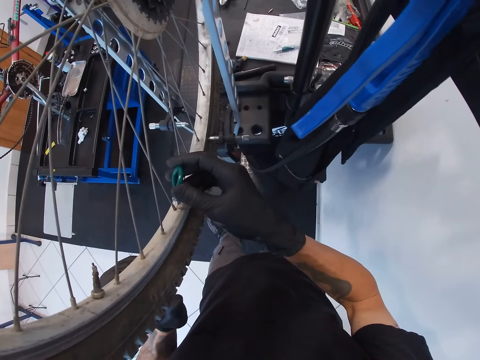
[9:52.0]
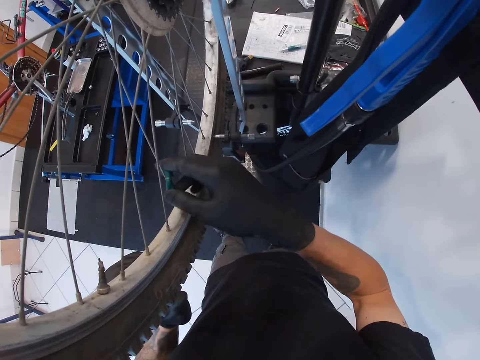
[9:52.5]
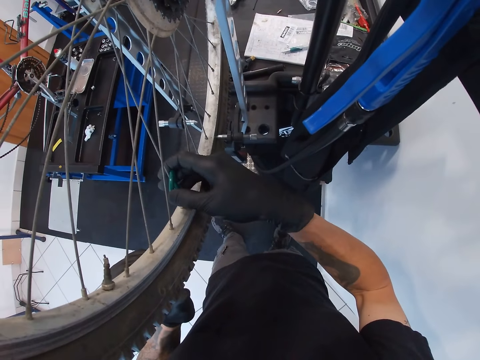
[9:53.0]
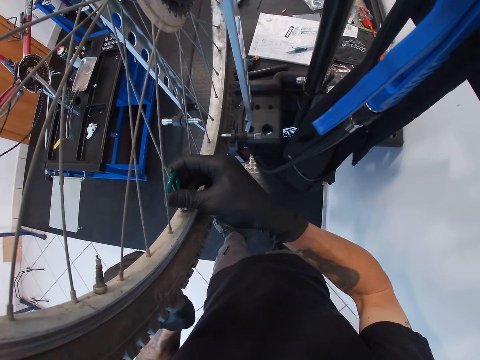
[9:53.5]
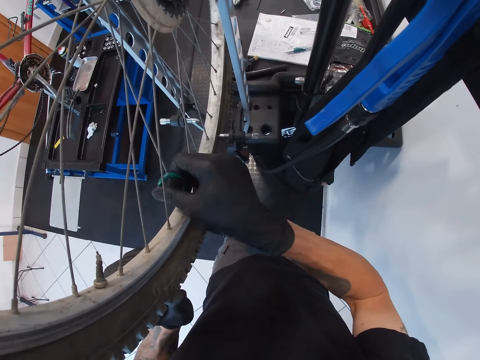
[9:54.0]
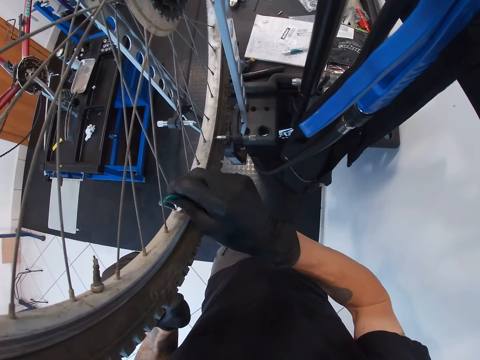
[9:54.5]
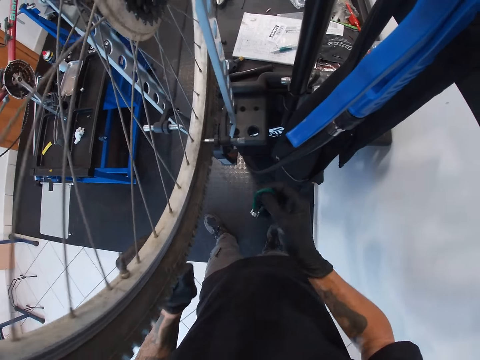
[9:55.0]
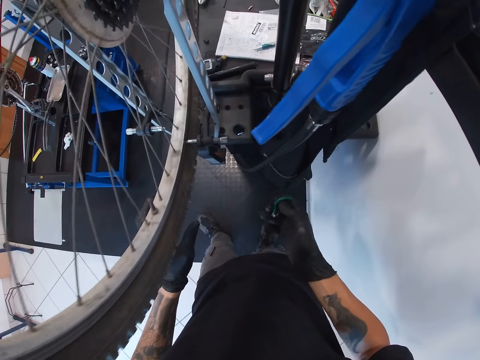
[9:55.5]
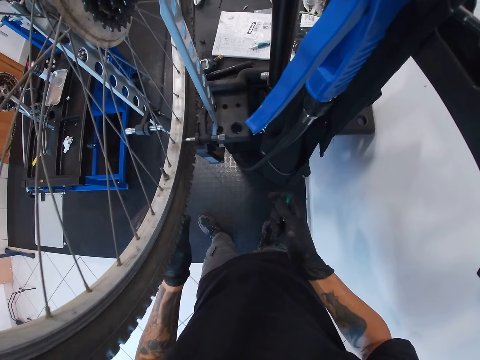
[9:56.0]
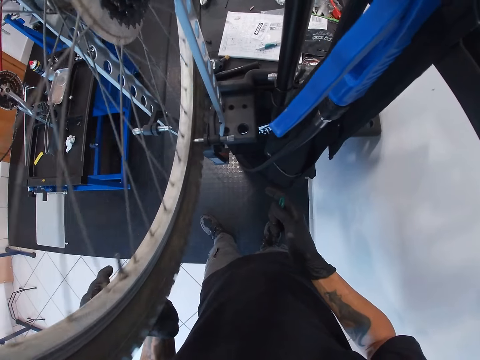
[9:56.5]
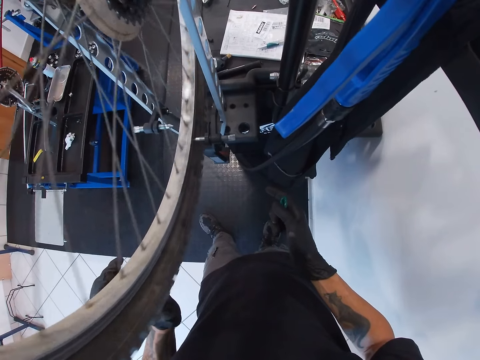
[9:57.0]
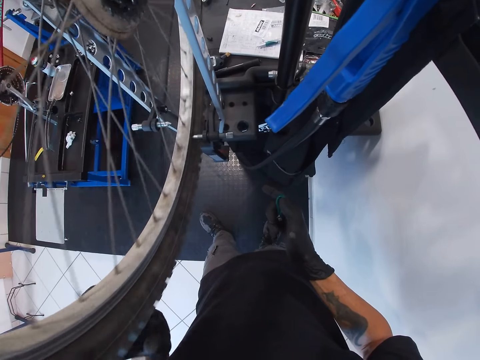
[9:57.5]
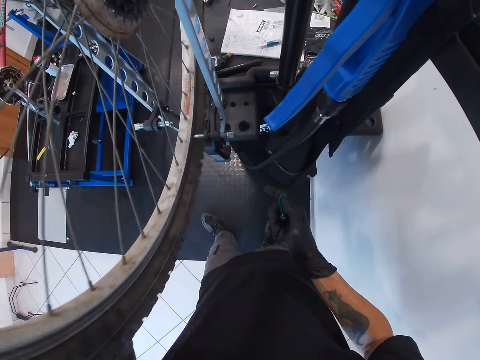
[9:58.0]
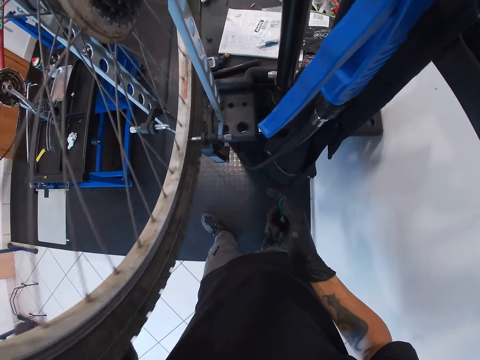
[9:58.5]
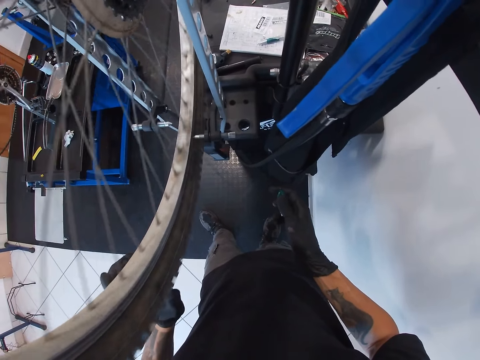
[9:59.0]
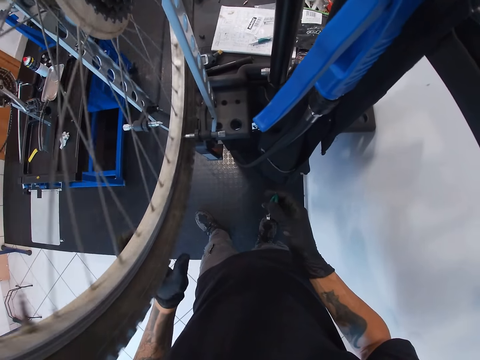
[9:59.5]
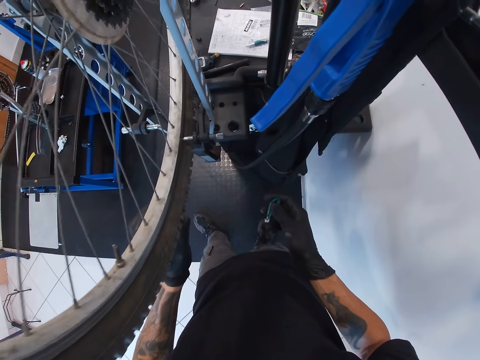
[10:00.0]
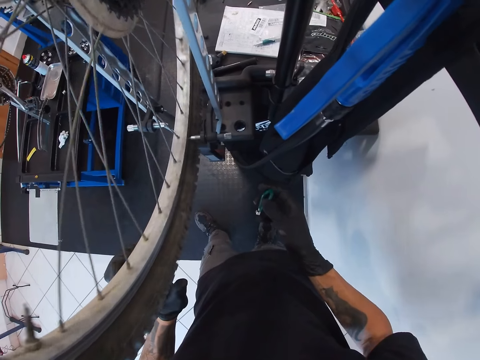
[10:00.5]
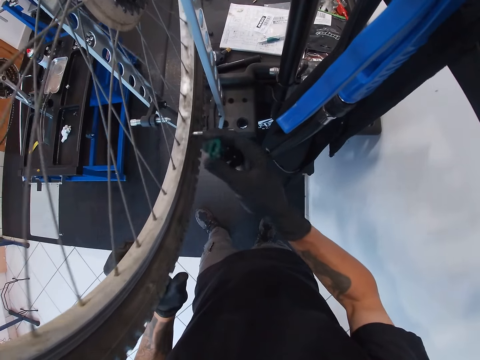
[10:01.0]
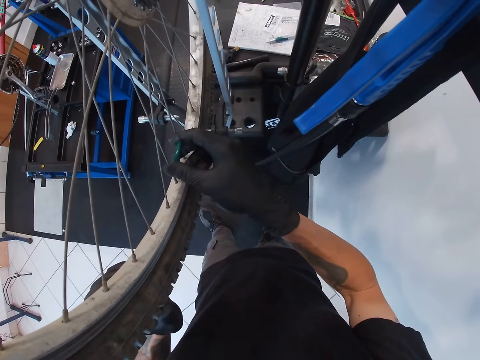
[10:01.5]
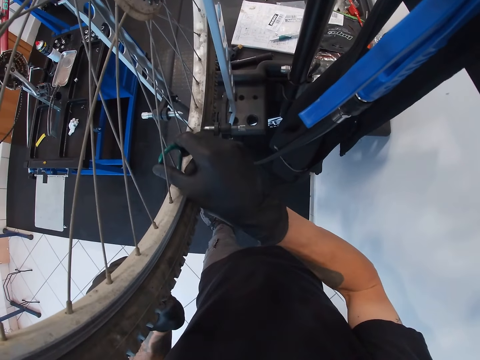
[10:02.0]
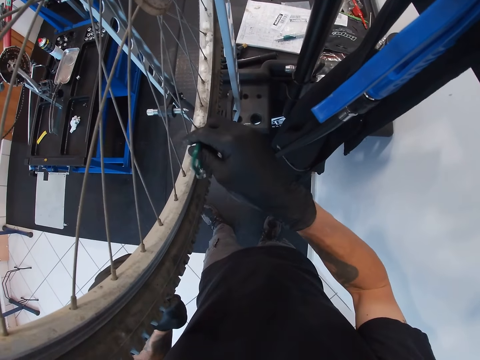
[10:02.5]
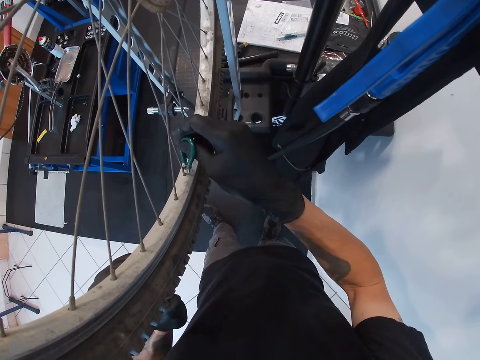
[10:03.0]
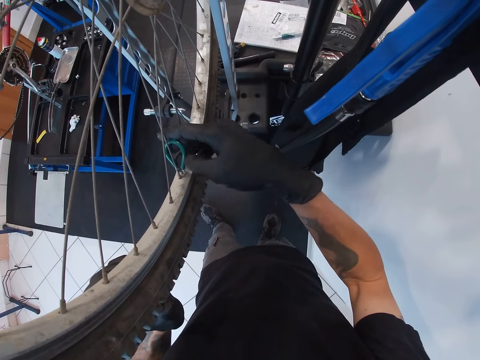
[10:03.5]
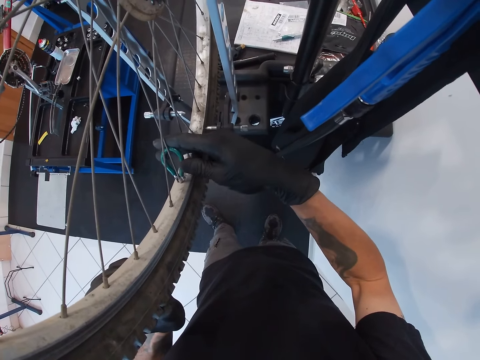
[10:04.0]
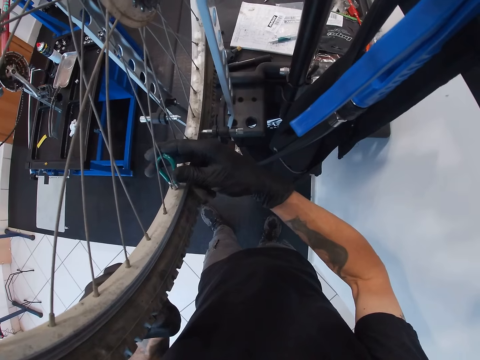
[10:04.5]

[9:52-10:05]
The camera wearer adjusts the spoke nipples with the spoke wrench with his right hand. He fixes the wheel wires. He lifts the spoke wrench from the bicycle wheel with his right hand and rotates the bicycle wheel with his left hand. He holds the bicycle wheel with his left hand. He adjusts the spoke nipples with the spoke wrench with his right hand. He fixes the wheel wires.

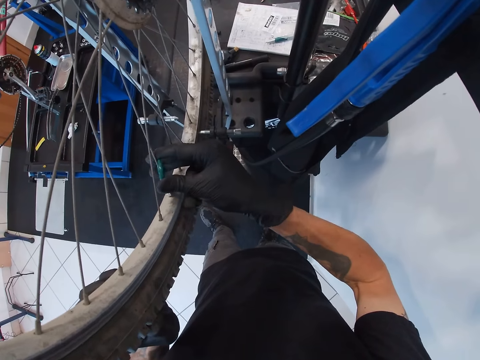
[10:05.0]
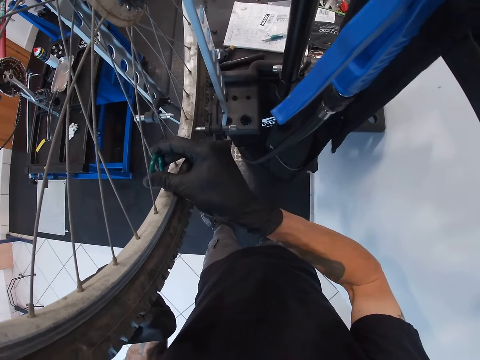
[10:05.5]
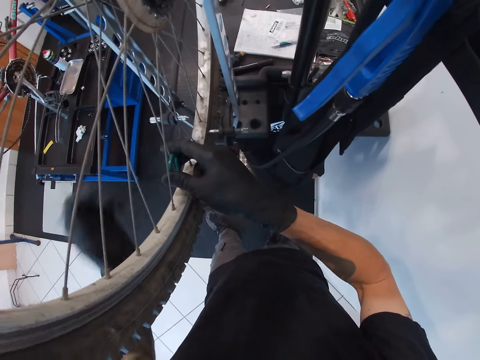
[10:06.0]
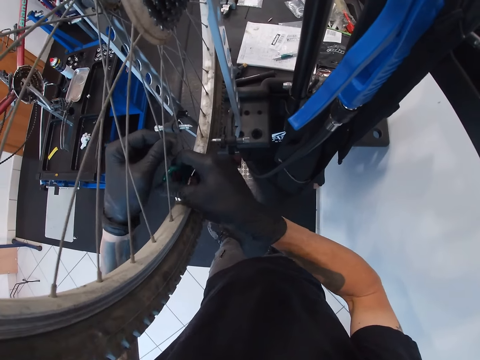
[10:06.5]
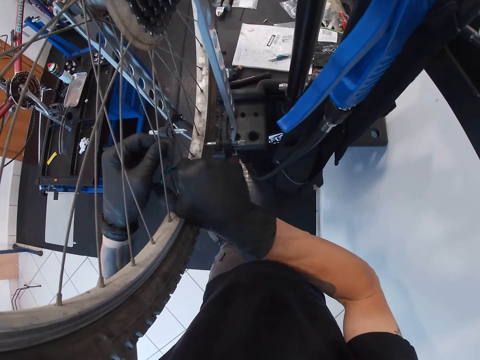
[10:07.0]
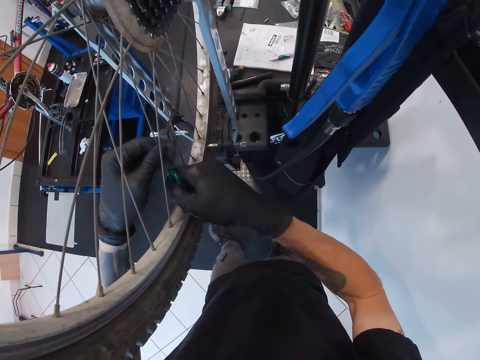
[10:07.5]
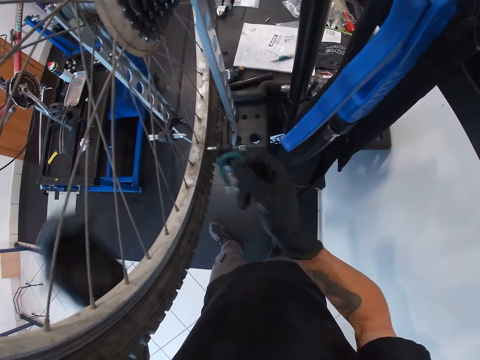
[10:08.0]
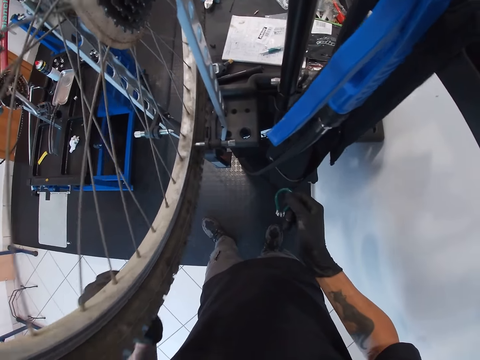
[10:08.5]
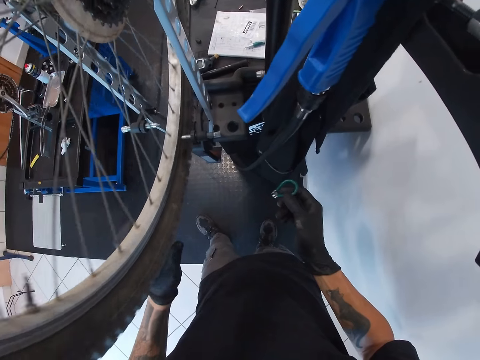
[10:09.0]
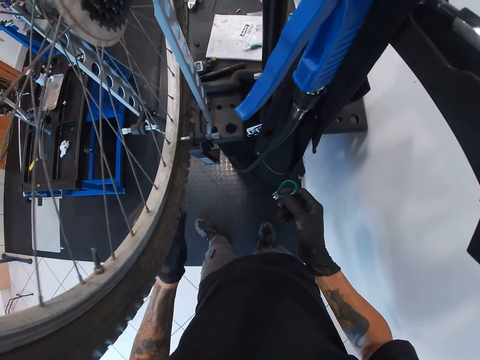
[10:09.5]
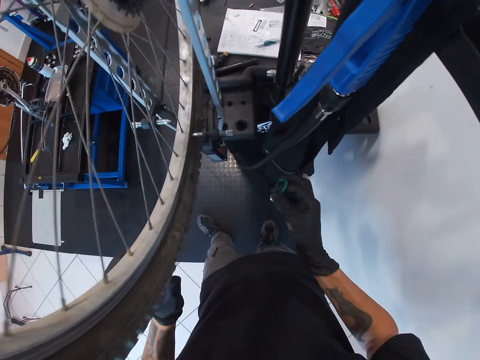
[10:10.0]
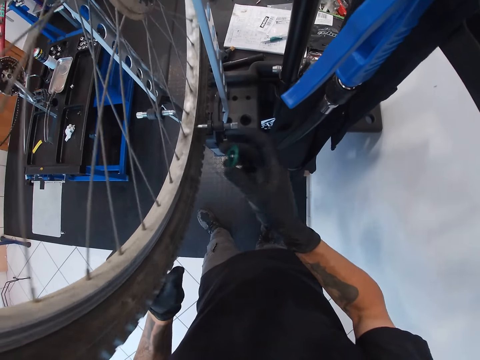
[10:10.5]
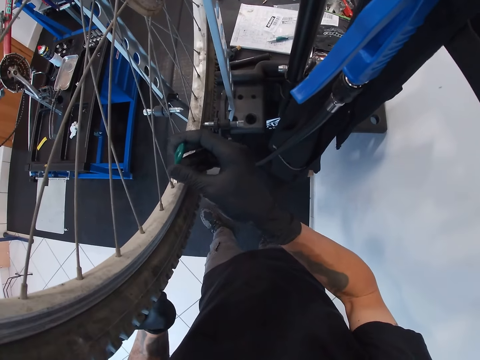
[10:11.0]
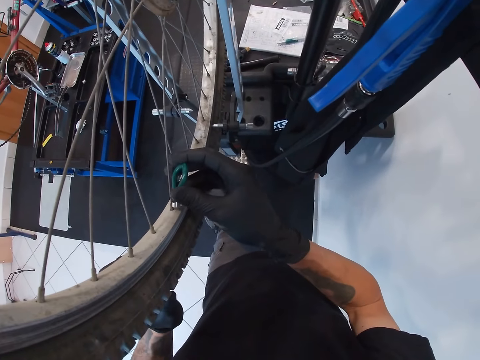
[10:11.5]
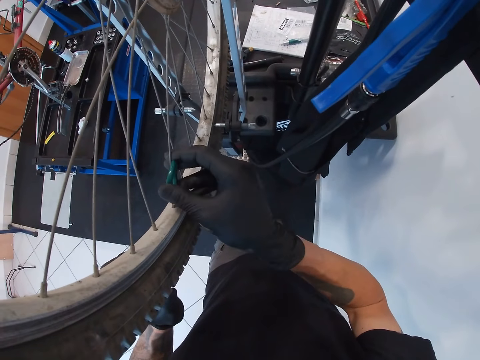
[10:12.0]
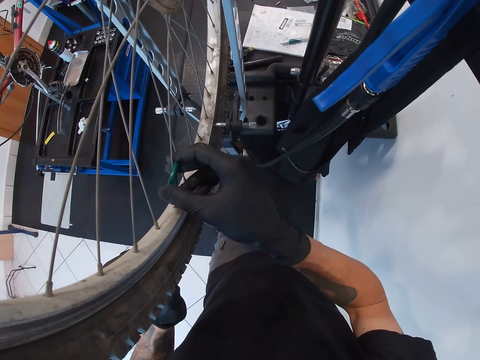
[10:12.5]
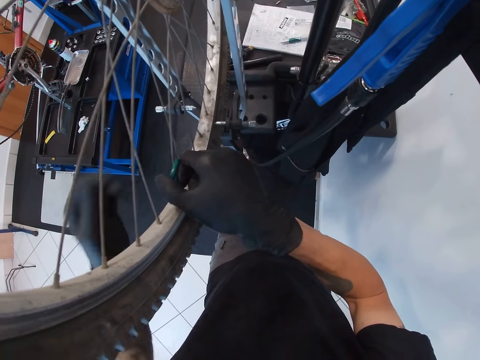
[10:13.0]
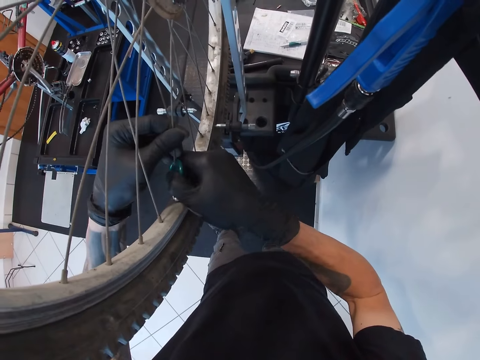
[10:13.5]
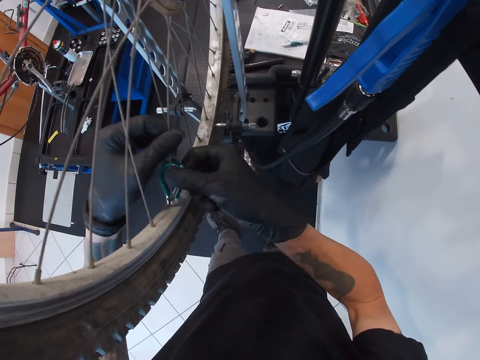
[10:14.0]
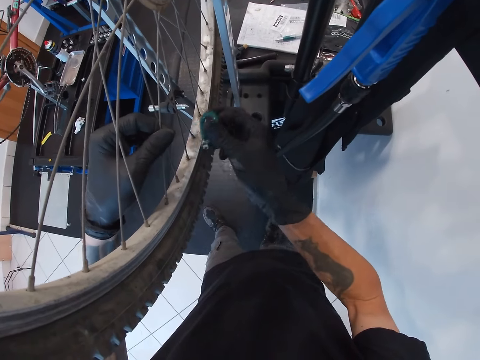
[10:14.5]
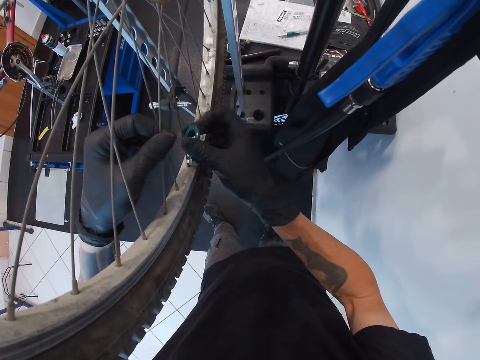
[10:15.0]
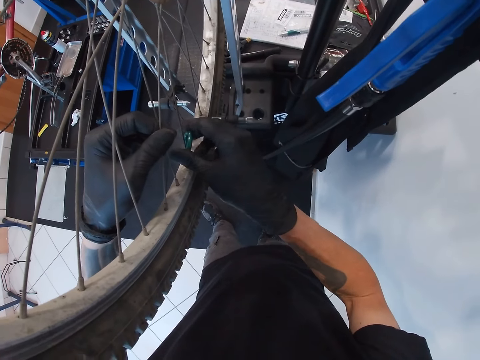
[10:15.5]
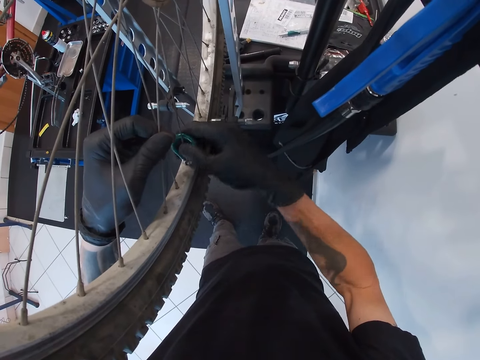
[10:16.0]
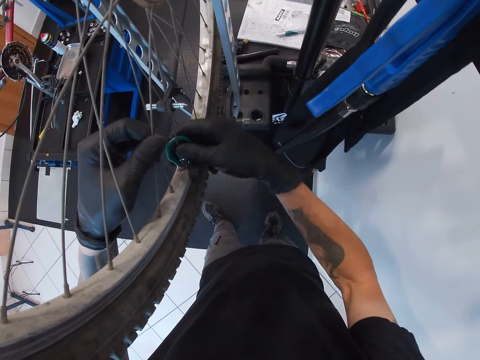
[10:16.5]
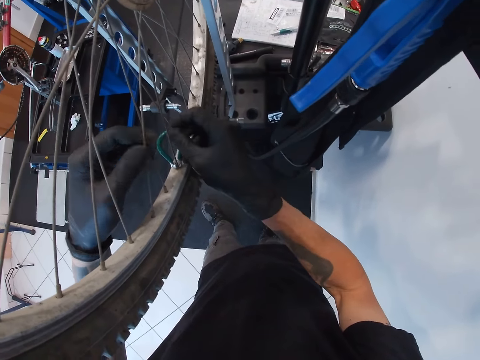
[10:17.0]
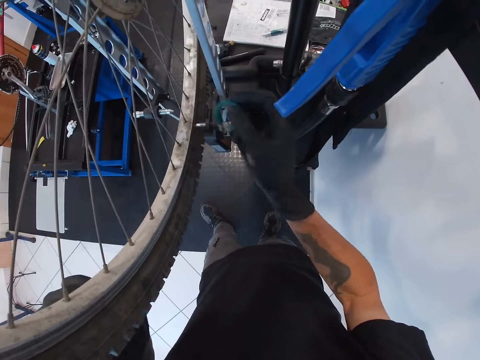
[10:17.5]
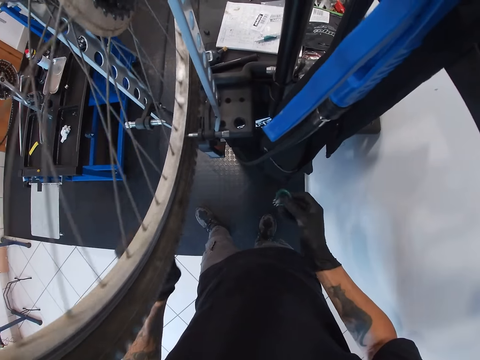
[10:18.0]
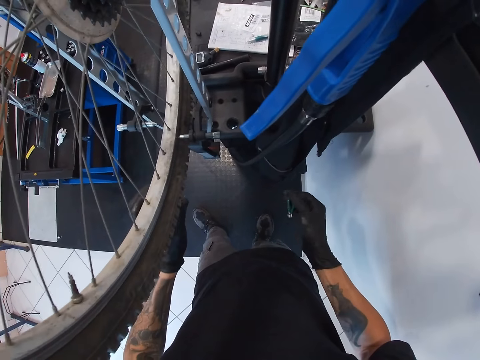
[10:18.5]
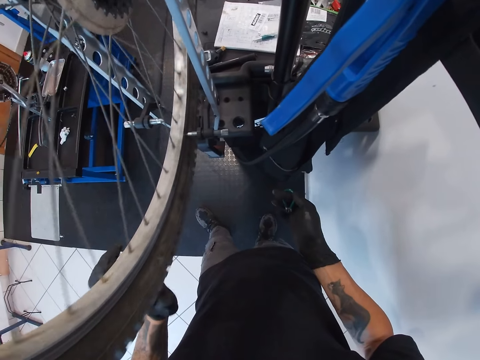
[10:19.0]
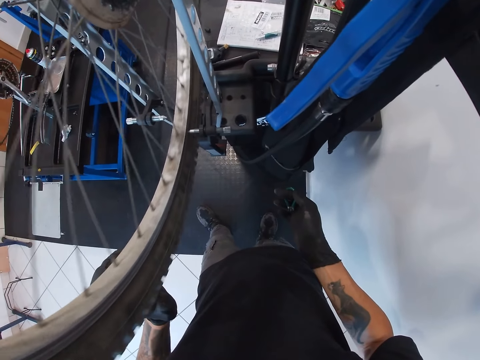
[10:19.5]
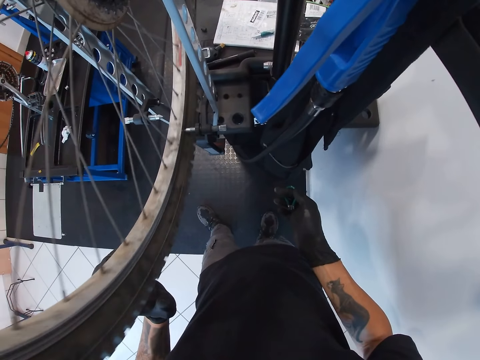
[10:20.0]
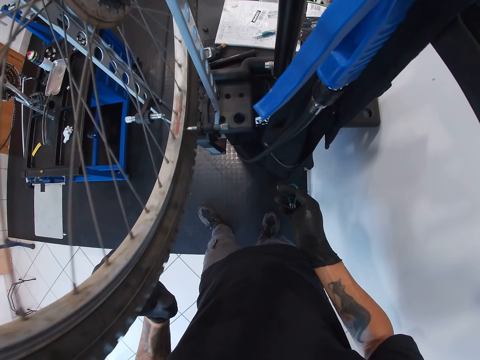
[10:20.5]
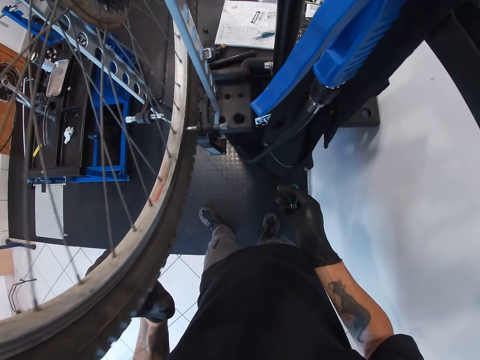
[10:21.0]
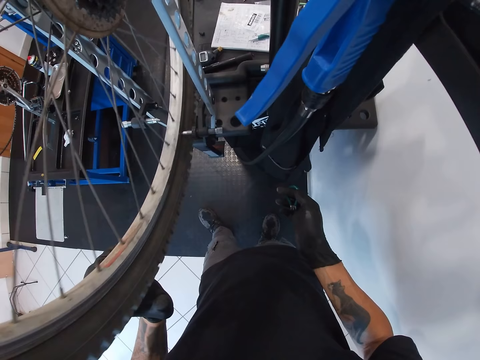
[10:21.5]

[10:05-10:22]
The camera wearer holds the bicycle wheel spokes with his left hand. He lifts the spoke wrench from the bicycle wheel with his right hand. He rotates the bicycle wheel with his left hand. He holds the bicycle wheel with his left hand. He adjusts the spoke nipples with the spoke wrench with his right hand. He holds the bicycle wheel spokes with his left hand. He lifts the spoke wrench from the bicycle wheel with his right hand. He rotates the bicycle wheel with his left hand.
